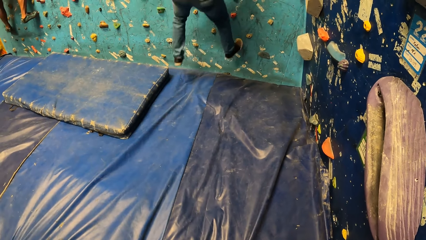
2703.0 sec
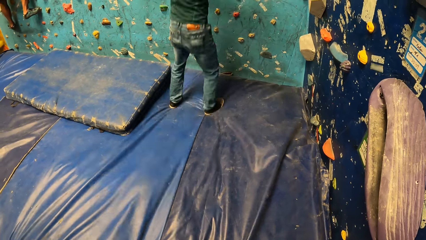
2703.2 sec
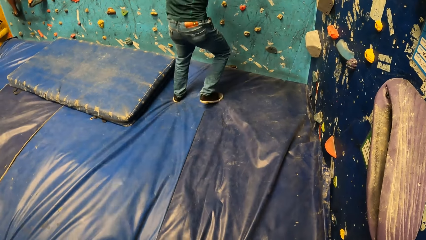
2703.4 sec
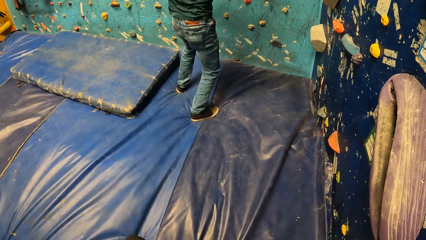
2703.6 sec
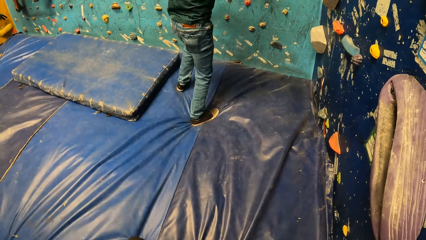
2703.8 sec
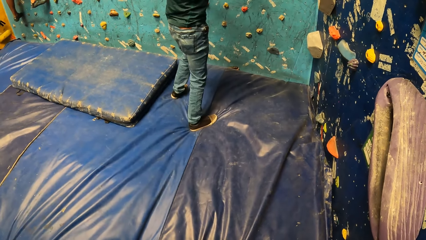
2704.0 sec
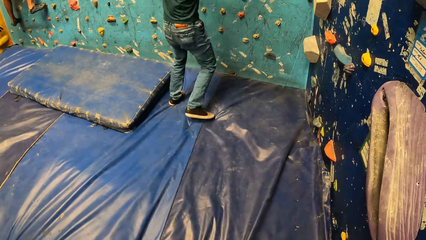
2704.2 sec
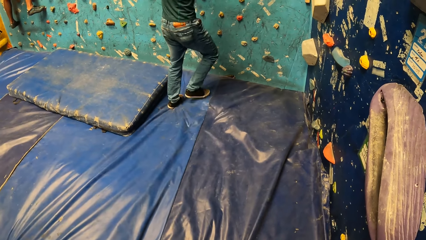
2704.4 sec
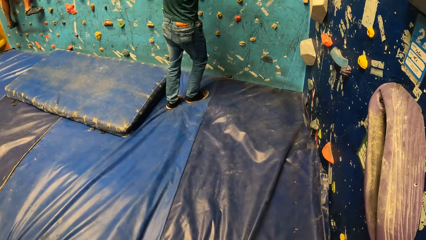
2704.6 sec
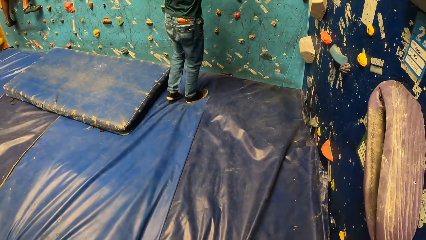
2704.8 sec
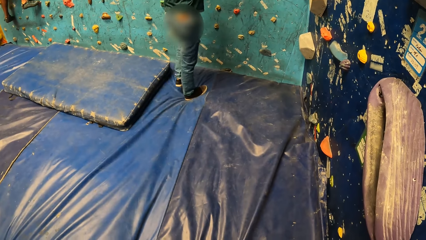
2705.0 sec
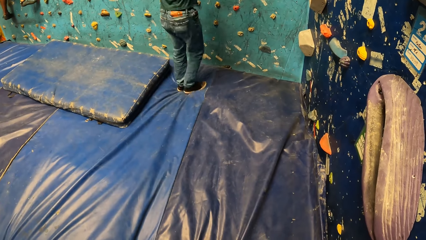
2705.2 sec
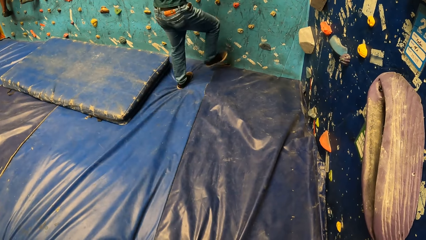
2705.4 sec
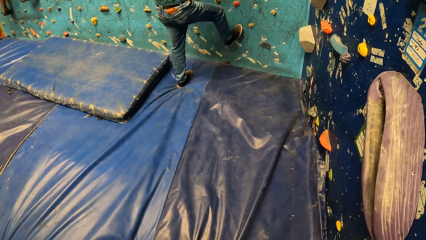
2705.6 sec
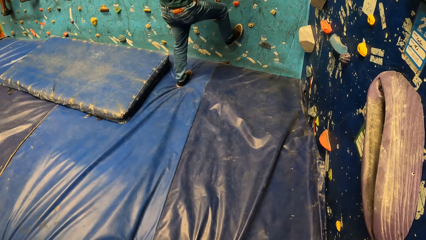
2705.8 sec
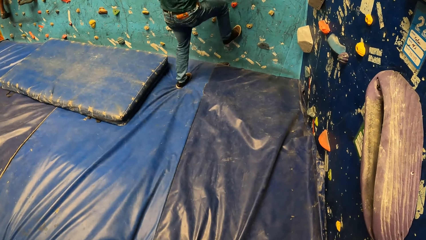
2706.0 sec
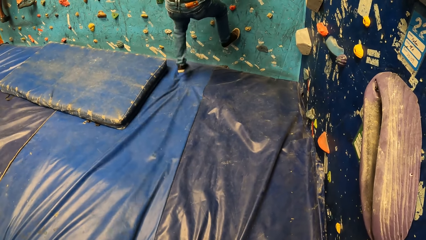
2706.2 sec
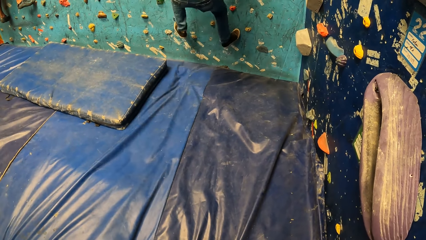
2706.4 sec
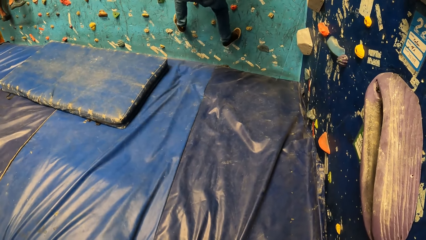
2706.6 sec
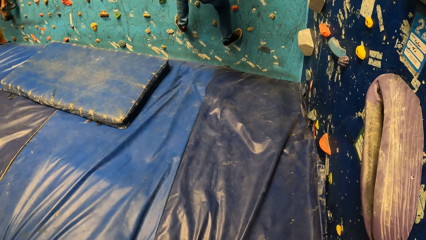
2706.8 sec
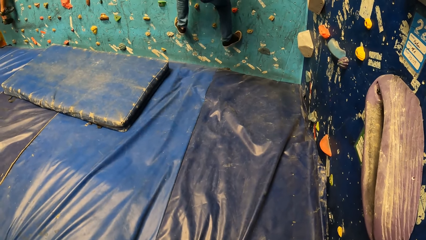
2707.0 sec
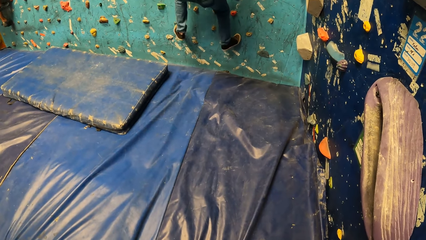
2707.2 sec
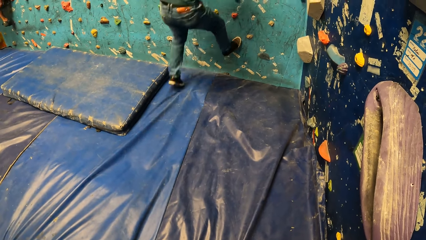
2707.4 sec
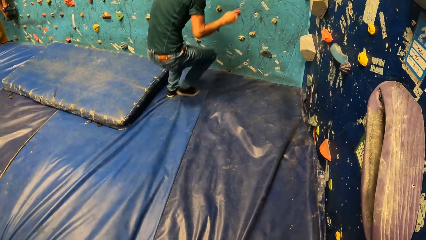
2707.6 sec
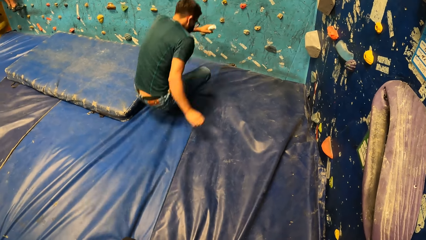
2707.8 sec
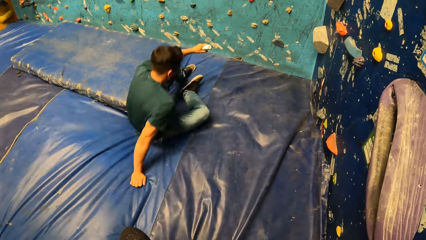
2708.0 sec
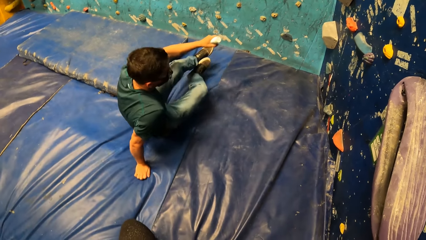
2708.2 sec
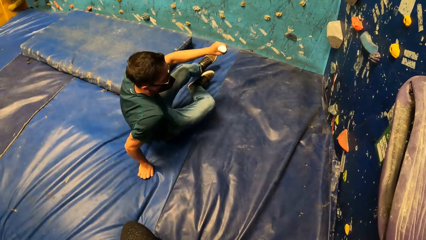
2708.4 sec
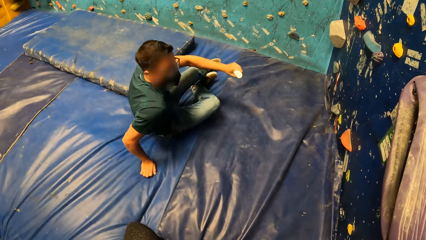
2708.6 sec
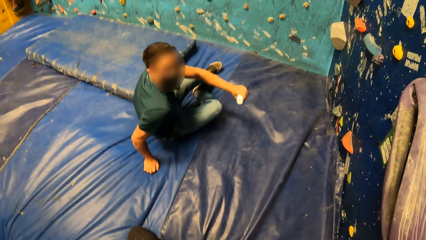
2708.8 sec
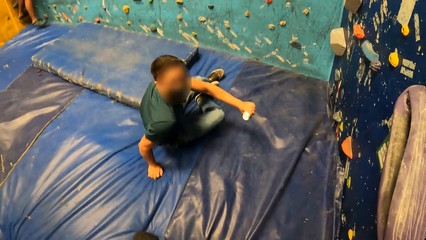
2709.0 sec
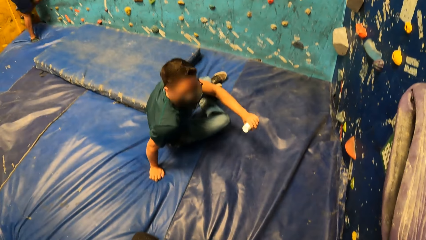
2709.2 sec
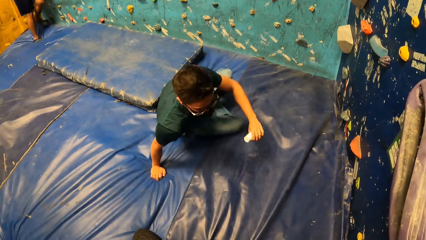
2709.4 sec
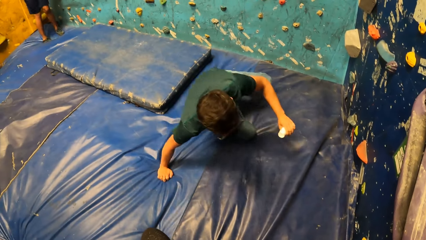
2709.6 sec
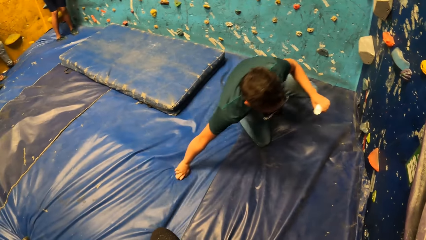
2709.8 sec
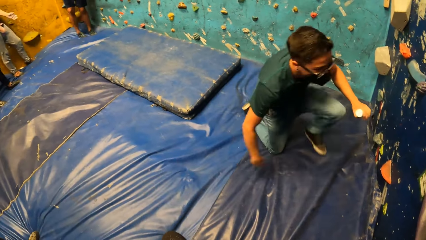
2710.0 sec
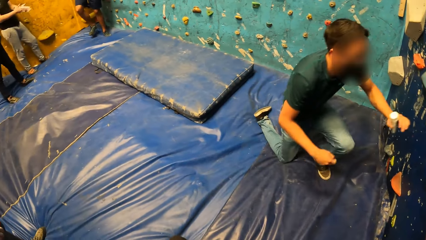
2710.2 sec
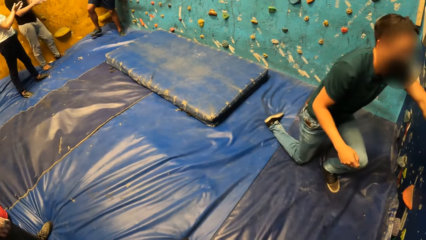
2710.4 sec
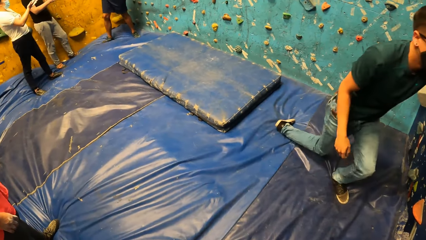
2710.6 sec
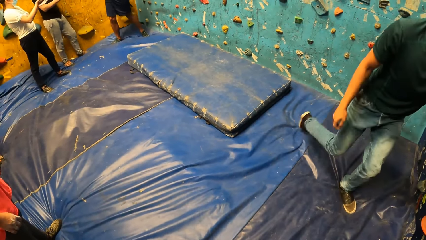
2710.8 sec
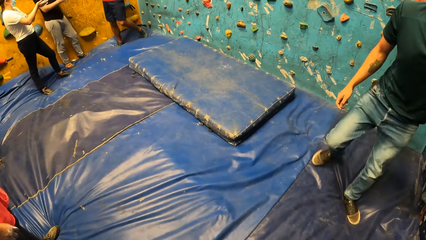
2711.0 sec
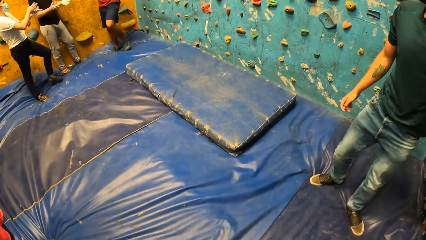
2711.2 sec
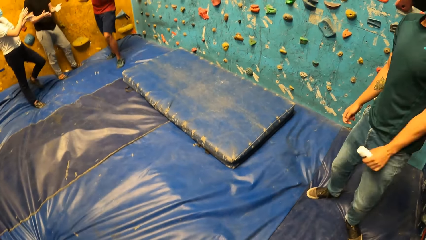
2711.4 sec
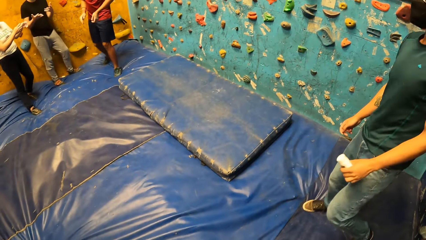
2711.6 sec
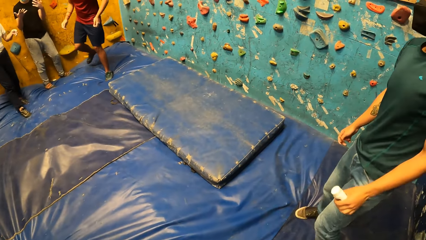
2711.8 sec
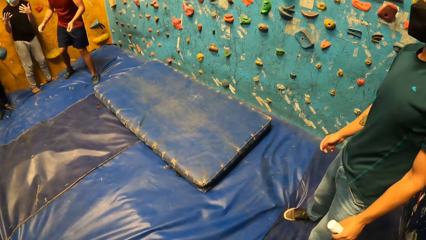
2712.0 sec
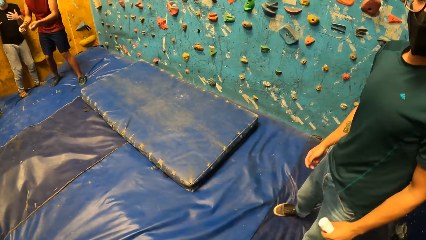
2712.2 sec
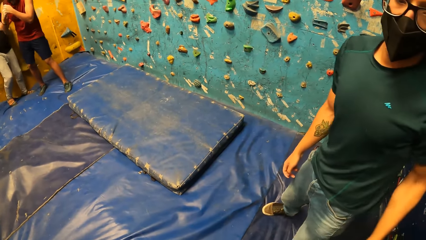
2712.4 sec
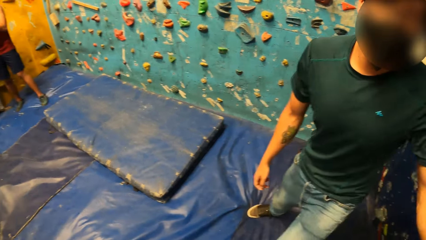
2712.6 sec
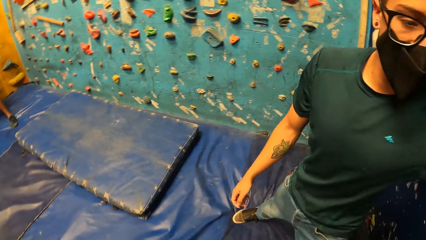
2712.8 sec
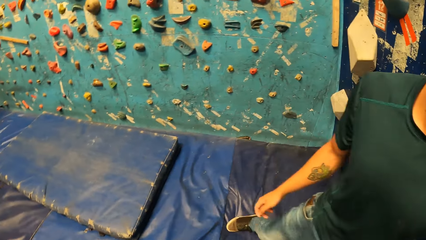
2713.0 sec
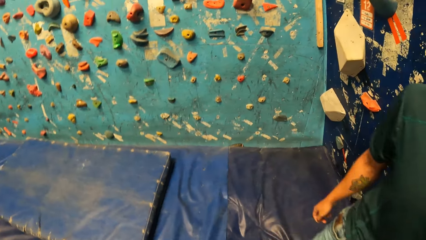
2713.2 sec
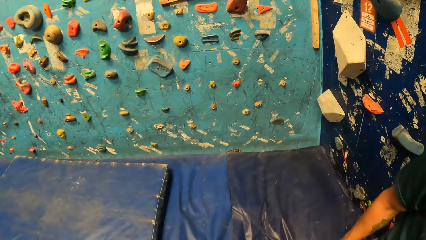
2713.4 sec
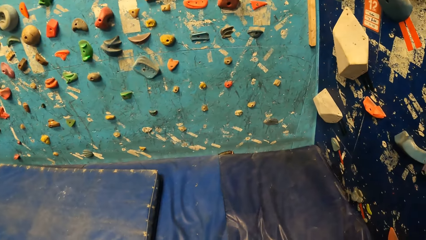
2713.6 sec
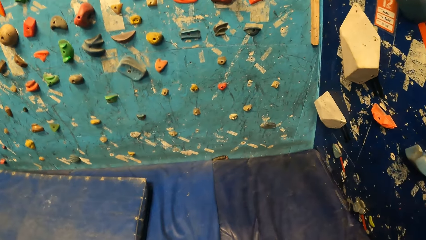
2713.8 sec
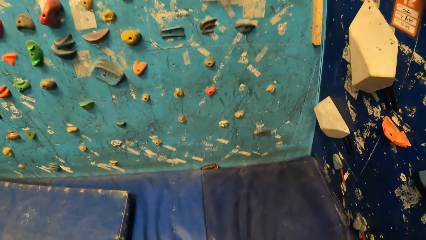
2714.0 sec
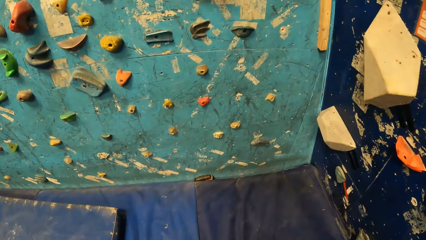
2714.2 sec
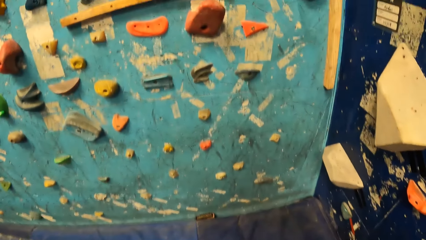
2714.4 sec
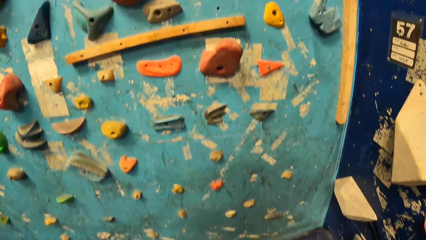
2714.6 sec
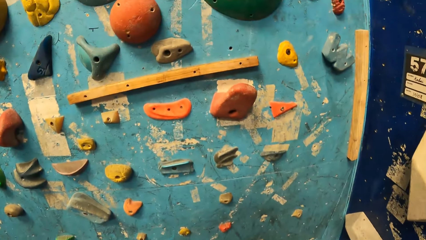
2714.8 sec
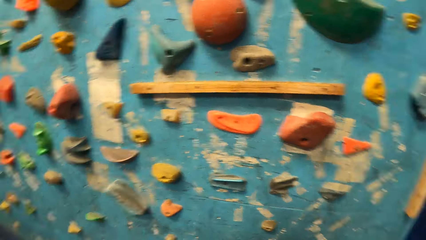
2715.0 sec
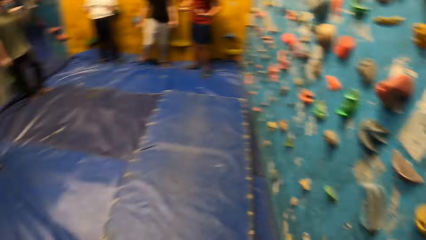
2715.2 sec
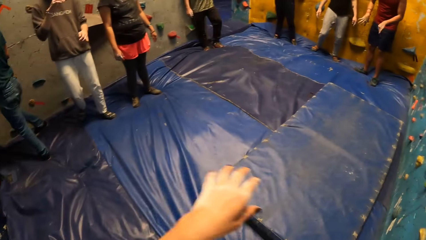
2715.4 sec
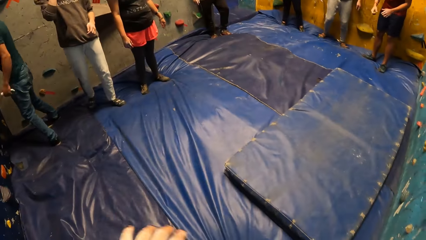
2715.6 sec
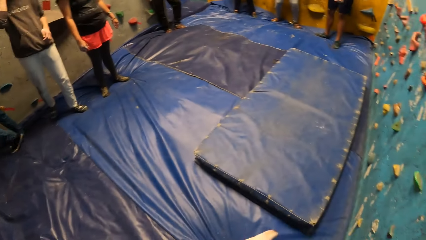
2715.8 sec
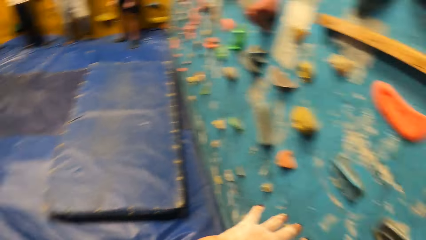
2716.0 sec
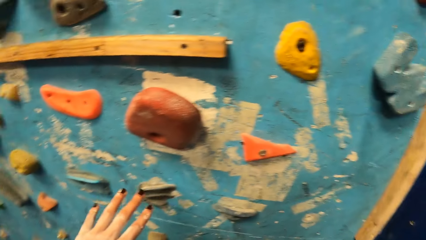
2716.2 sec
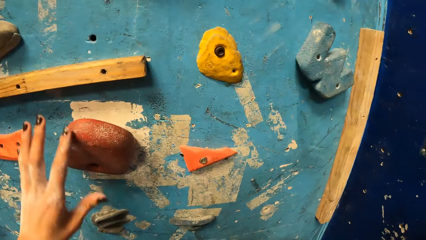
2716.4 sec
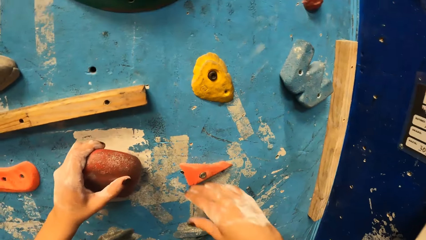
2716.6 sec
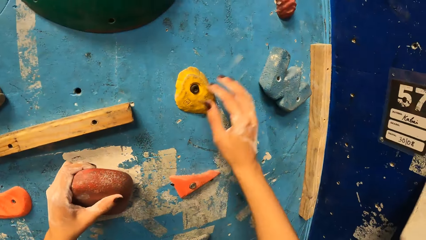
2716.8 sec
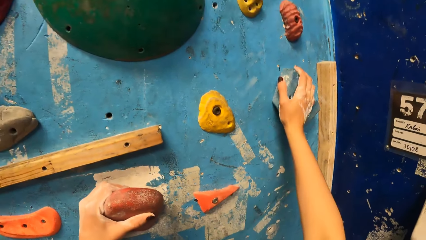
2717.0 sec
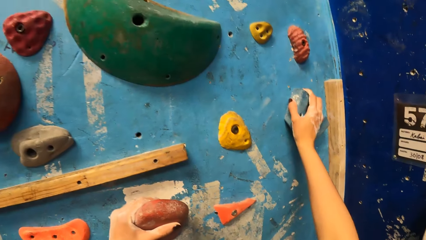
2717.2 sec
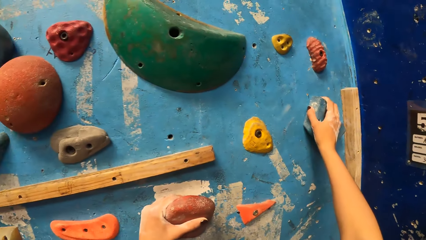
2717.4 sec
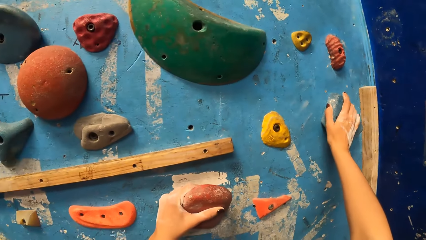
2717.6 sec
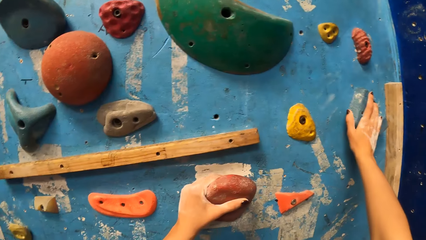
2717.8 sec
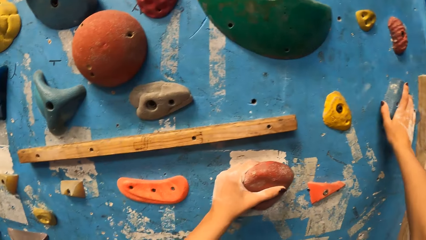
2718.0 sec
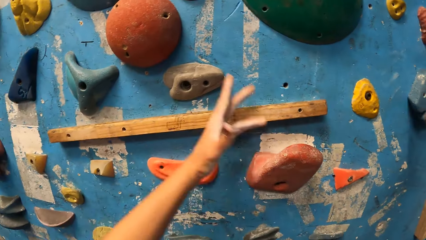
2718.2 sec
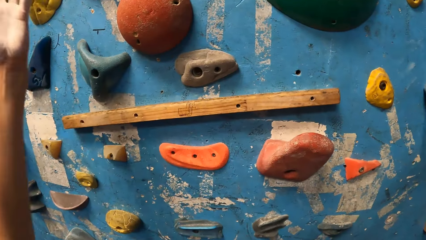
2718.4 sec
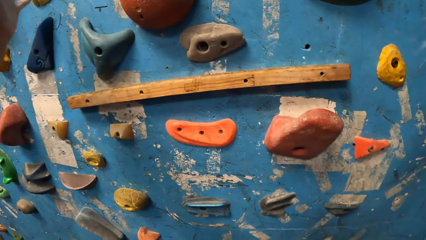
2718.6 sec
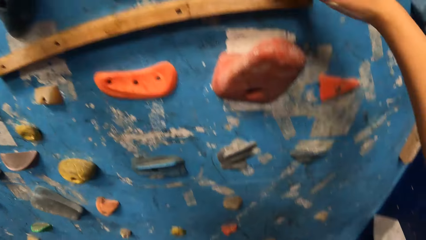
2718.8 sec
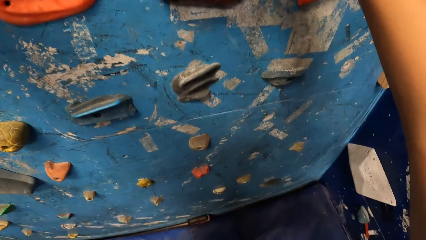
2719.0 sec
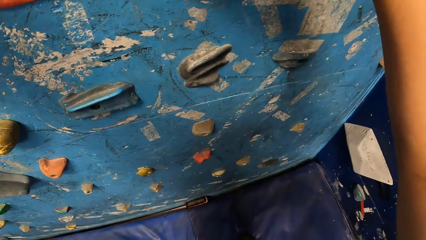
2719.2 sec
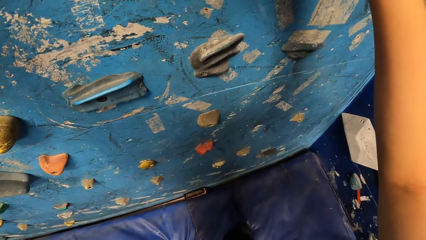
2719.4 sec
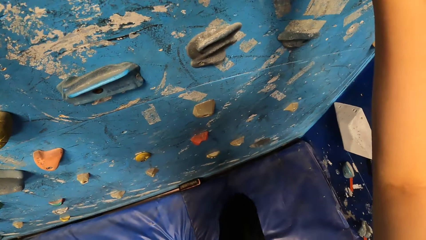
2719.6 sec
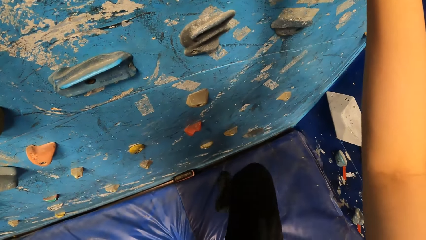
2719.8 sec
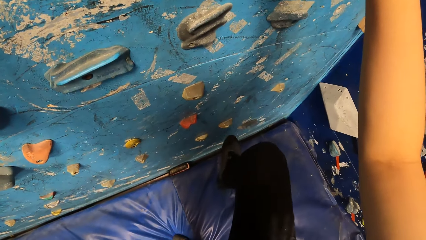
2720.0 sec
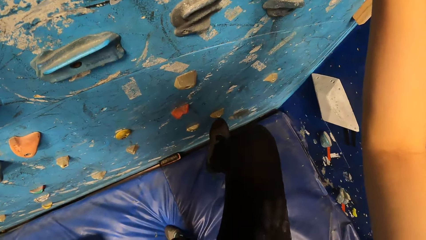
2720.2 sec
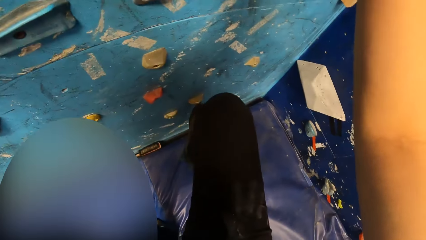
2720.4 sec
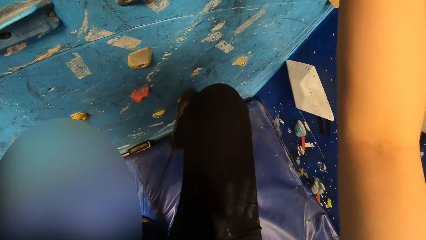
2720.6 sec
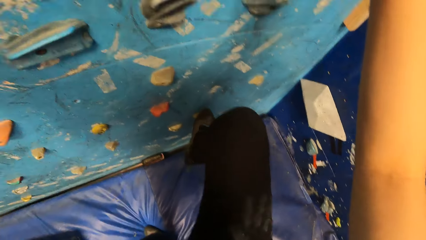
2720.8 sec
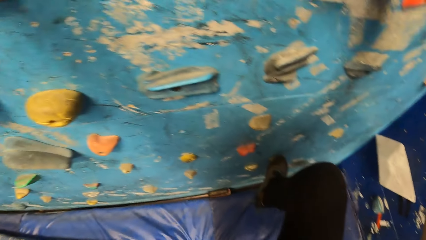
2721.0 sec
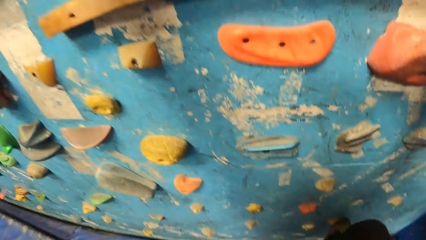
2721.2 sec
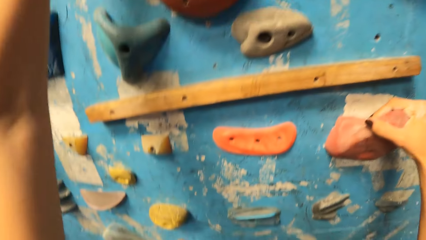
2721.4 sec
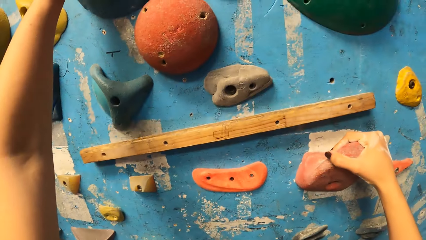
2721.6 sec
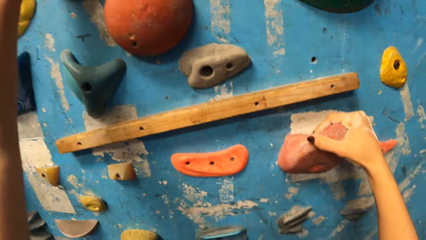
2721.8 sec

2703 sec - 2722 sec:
The man gets down from the wall. He climbs the wall. He gets down from the wall. Another man gets down from the wall. The first man gets up from the foam. The camera wearer walks around the building. They do a hand movement. They climb the bouldering wall. They place a hand on the rock. They place a hand on the rock repeatedly. They place a leg on the rock.
